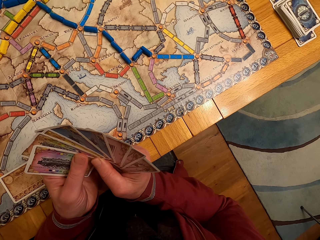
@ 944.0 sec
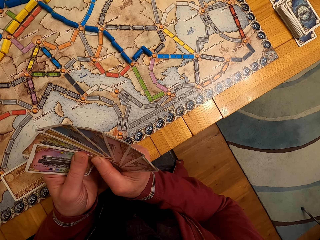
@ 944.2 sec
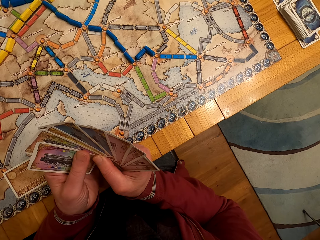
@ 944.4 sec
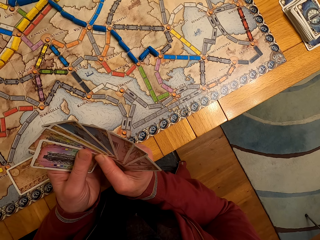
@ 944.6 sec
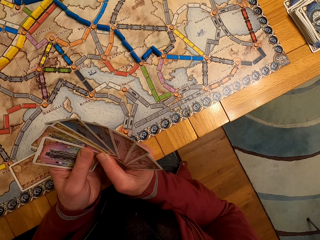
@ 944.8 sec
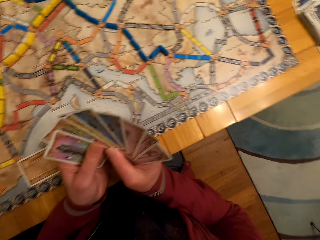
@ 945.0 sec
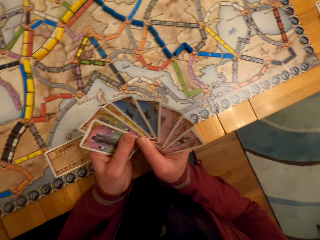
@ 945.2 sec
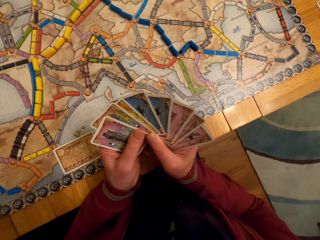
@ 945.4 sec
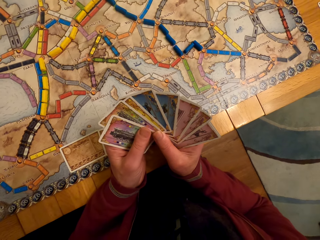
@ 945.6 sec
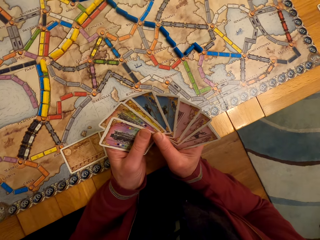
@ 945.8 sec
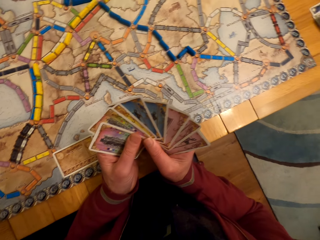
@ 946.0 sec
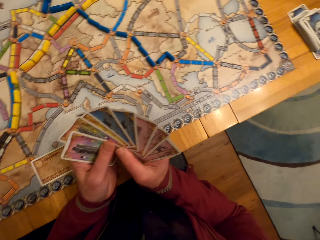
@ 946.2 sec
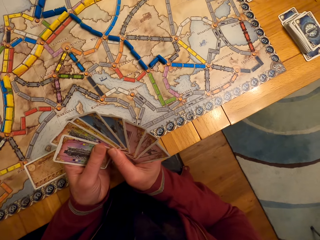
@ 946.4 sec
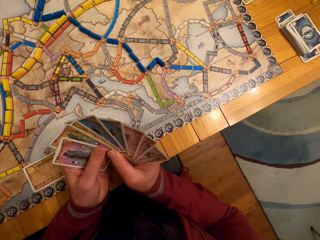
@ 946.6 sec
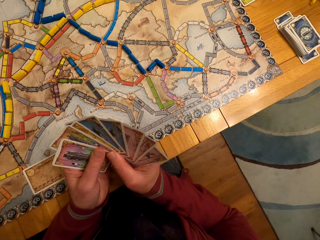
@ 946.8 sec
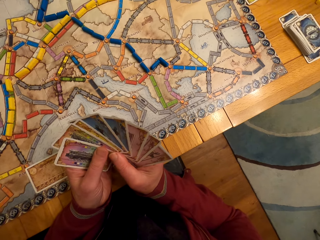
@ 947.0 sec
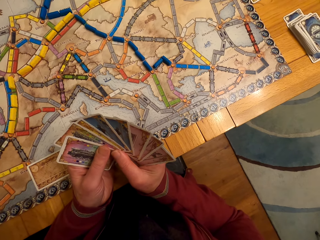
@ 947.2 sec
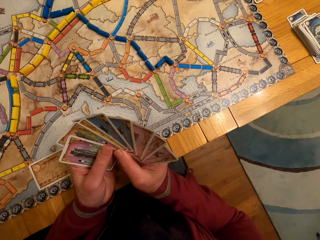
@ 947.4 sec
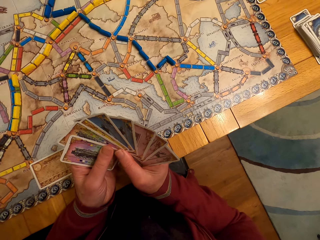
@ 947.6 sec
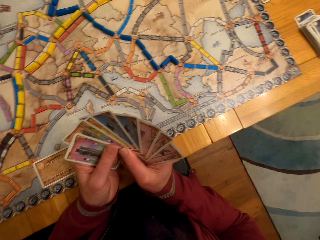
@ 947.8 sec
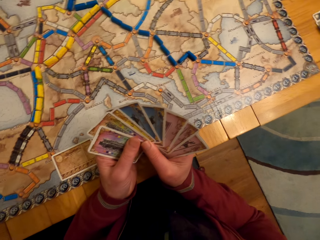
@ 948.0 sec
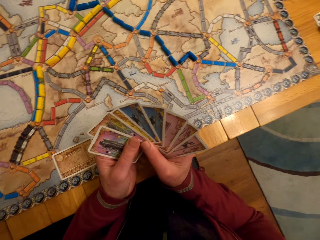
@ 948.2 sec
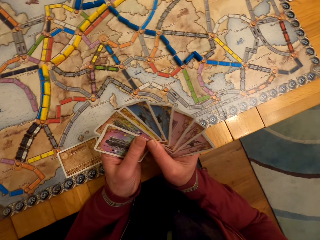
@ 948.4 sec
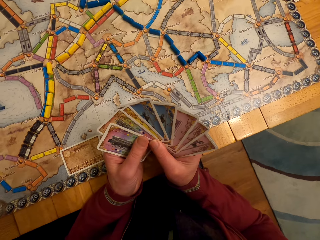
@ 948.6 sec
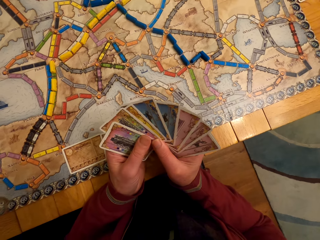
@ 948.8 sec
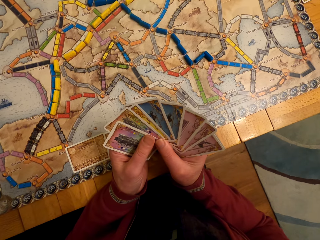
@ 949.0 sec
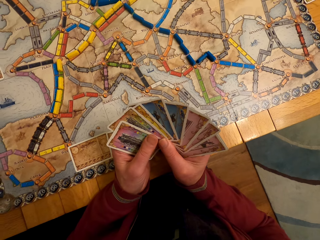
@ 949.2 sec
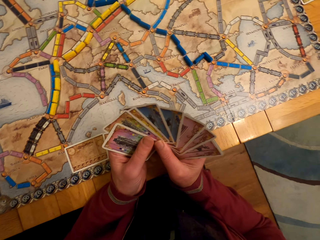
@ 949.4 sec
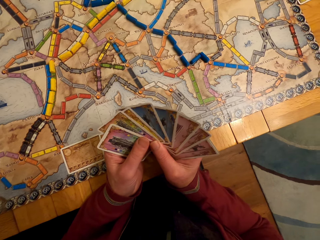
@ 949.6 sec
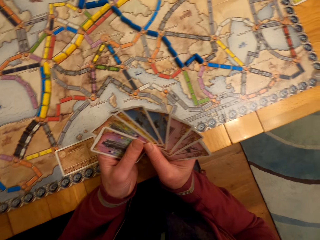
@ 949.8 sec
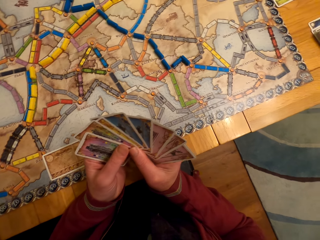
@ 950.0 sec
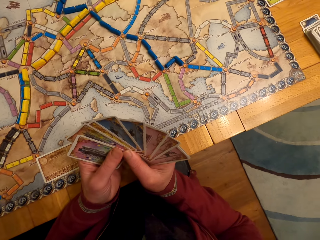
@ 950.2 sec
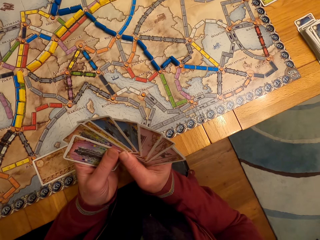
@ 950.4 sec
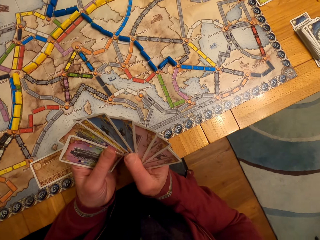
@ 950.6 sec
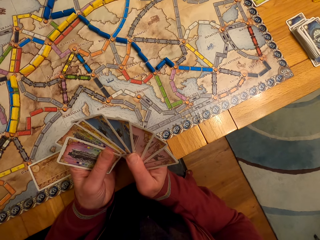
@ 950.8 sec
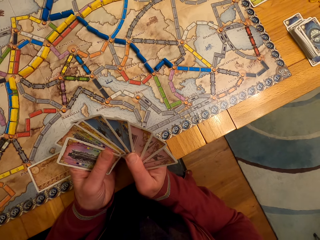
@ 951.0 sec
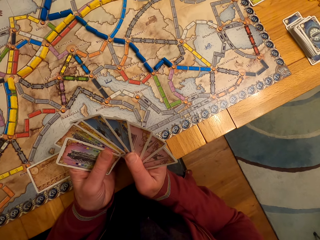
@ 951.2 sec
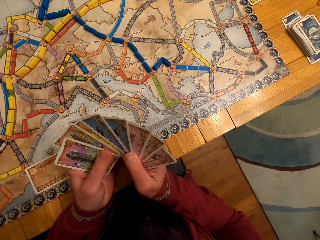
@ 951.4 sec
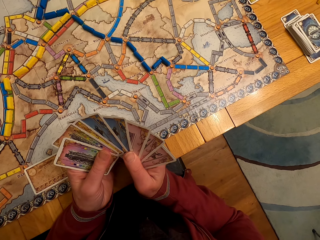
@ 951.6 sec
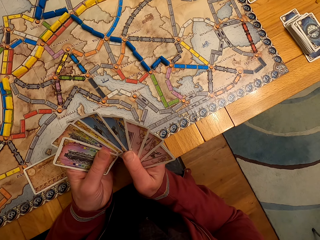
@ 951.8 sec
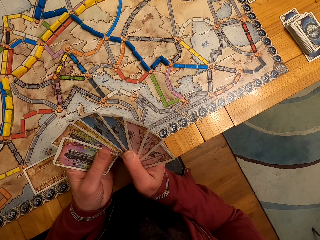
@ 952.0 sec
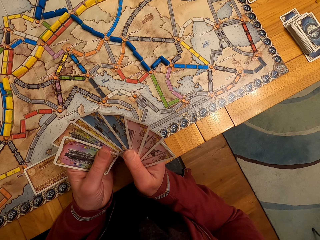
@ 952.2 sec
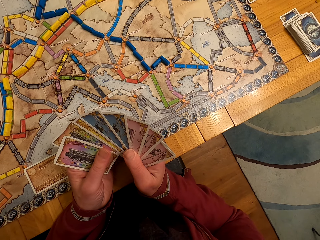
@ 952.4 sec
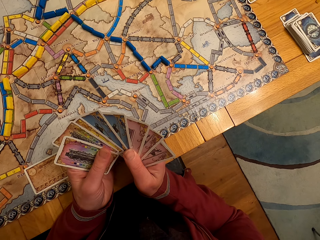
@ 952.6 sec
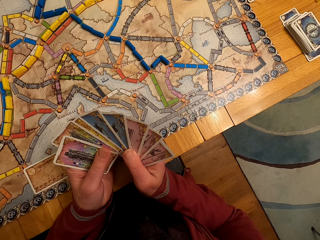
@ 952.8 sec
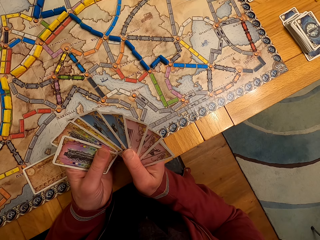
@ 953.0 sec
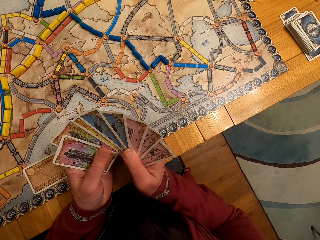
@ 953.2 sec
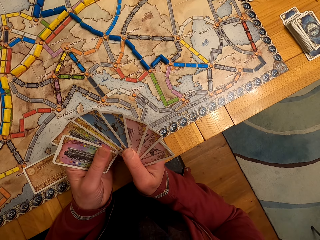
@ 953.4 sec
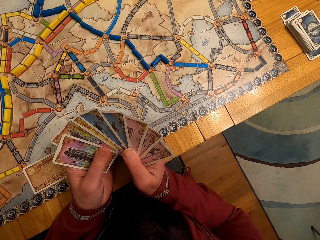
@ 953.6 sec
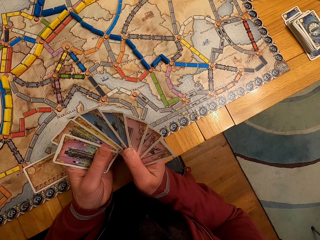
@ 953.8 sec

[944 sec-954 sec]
The camera wearer stares at the board game cards on his hands.

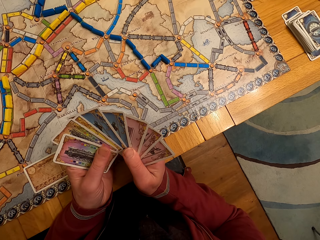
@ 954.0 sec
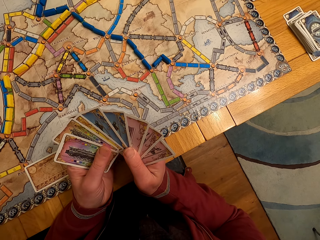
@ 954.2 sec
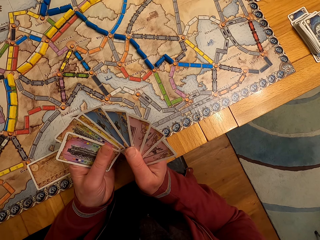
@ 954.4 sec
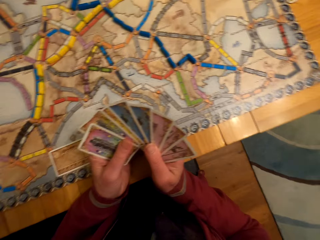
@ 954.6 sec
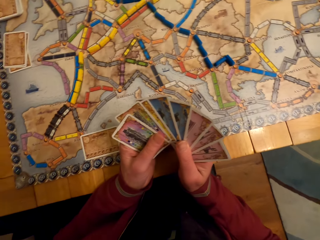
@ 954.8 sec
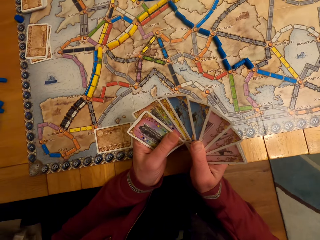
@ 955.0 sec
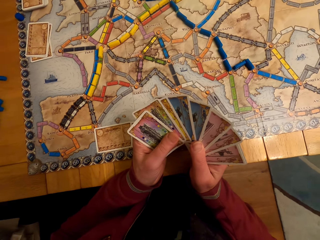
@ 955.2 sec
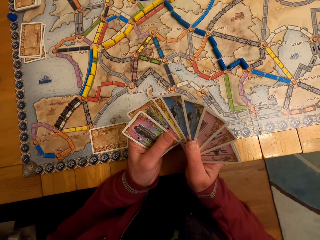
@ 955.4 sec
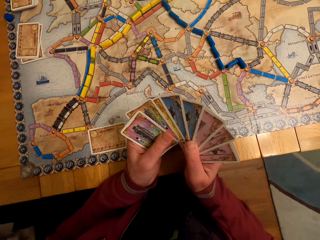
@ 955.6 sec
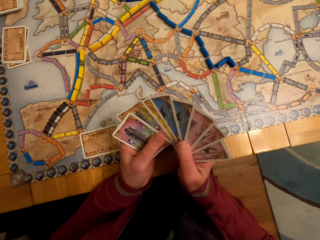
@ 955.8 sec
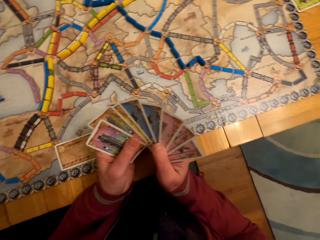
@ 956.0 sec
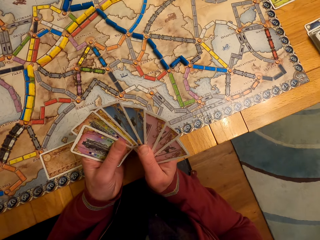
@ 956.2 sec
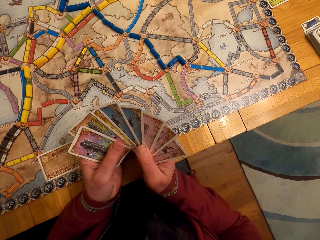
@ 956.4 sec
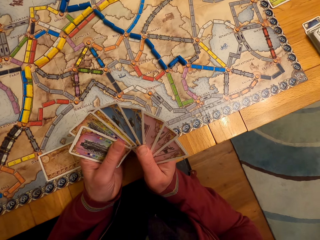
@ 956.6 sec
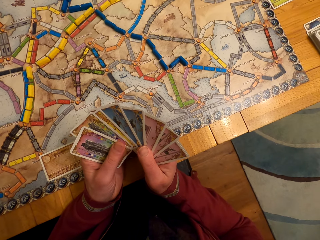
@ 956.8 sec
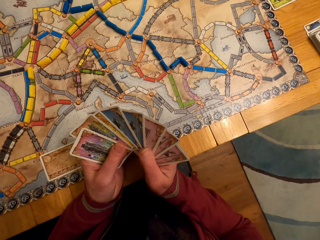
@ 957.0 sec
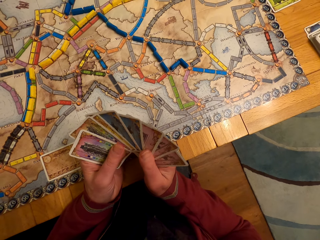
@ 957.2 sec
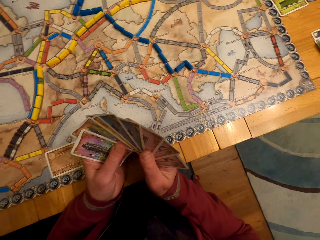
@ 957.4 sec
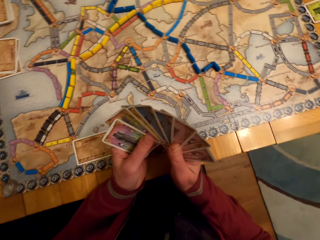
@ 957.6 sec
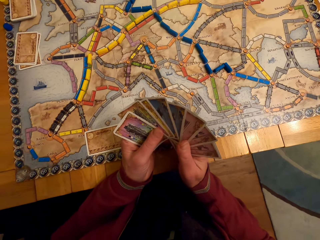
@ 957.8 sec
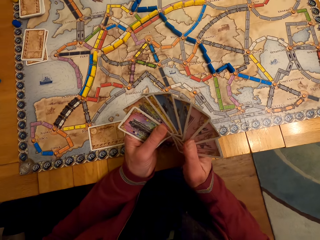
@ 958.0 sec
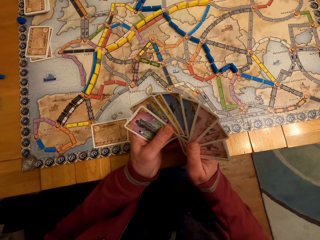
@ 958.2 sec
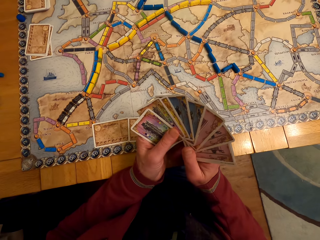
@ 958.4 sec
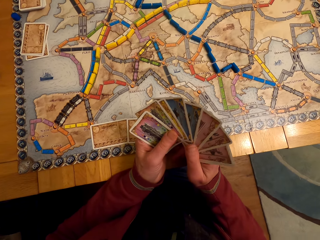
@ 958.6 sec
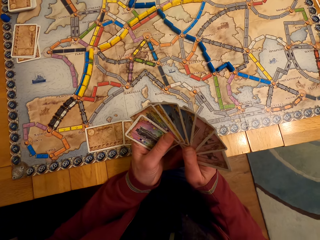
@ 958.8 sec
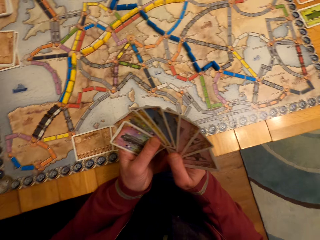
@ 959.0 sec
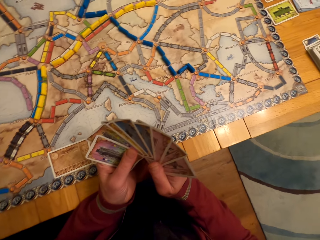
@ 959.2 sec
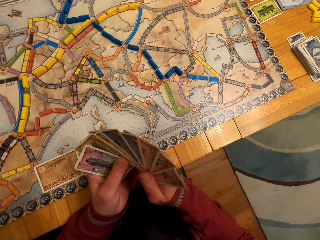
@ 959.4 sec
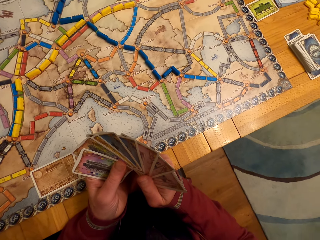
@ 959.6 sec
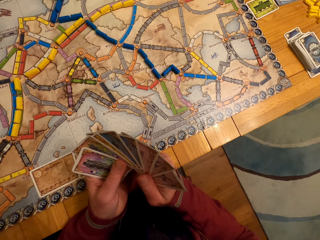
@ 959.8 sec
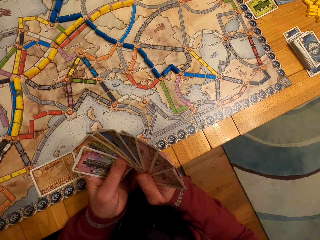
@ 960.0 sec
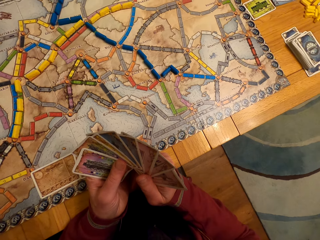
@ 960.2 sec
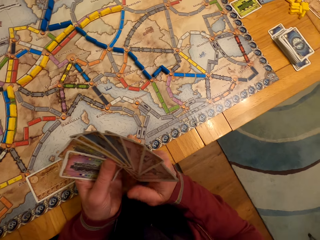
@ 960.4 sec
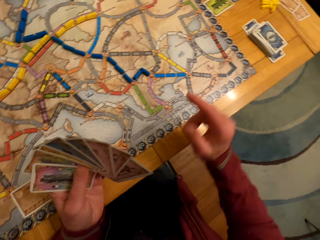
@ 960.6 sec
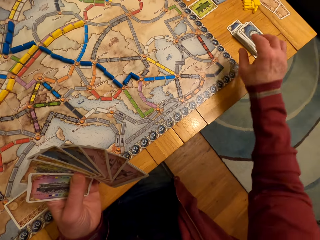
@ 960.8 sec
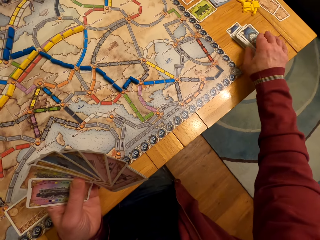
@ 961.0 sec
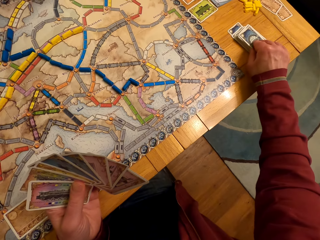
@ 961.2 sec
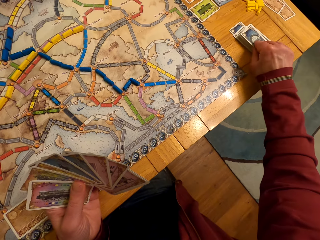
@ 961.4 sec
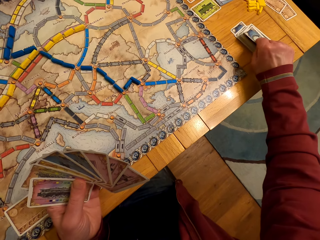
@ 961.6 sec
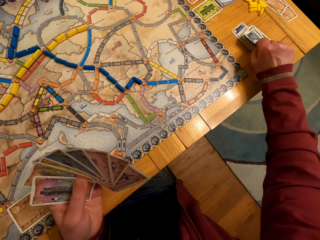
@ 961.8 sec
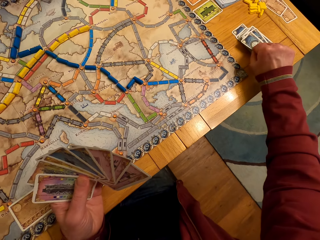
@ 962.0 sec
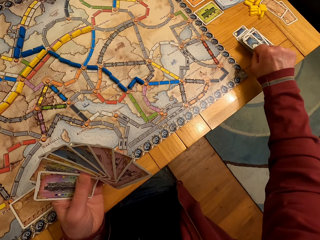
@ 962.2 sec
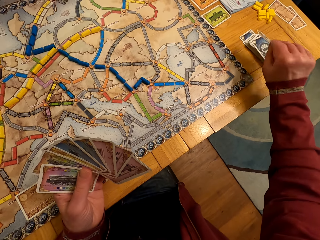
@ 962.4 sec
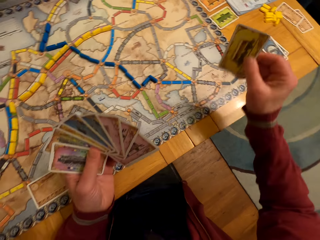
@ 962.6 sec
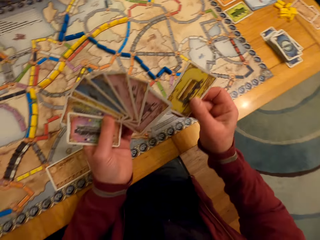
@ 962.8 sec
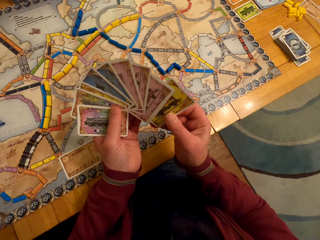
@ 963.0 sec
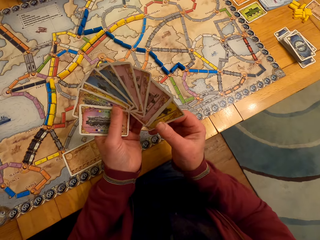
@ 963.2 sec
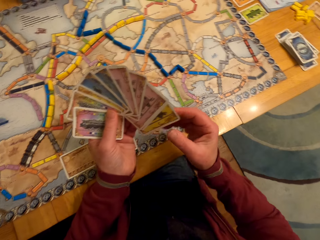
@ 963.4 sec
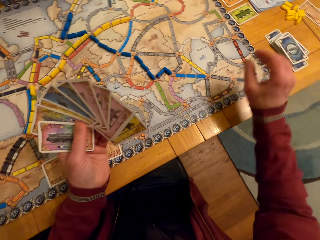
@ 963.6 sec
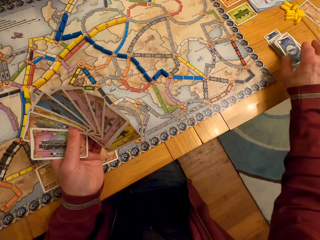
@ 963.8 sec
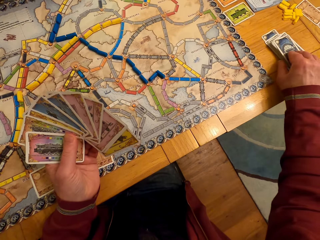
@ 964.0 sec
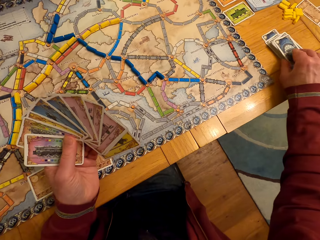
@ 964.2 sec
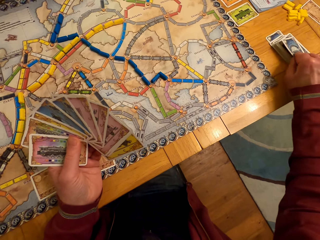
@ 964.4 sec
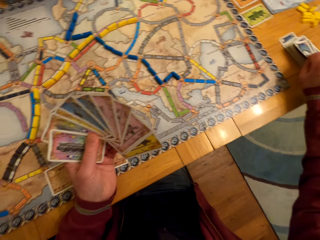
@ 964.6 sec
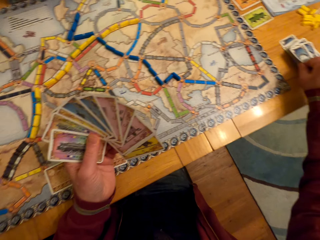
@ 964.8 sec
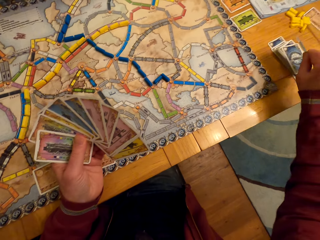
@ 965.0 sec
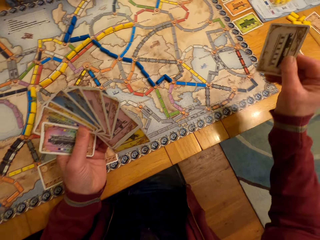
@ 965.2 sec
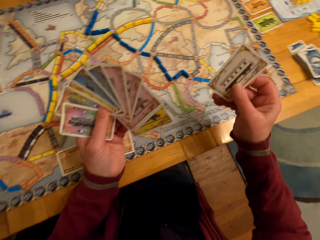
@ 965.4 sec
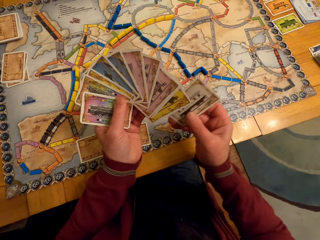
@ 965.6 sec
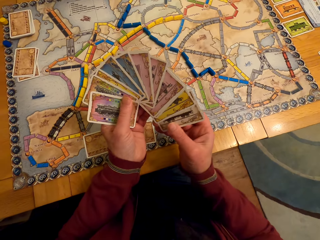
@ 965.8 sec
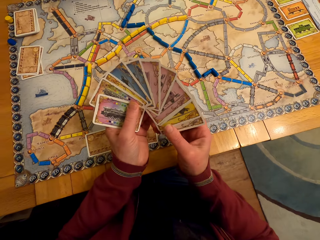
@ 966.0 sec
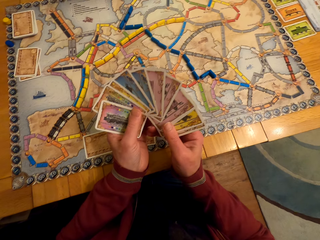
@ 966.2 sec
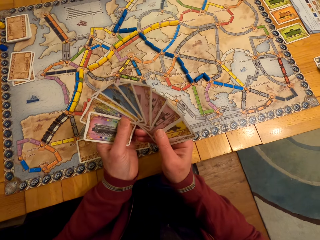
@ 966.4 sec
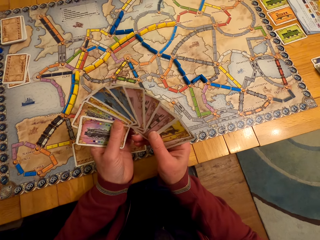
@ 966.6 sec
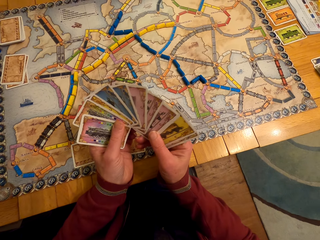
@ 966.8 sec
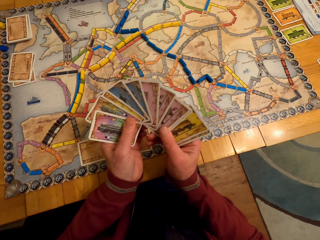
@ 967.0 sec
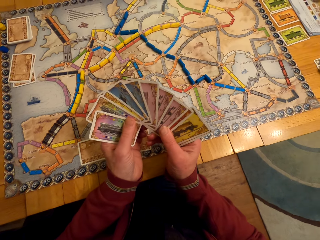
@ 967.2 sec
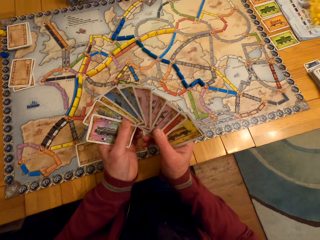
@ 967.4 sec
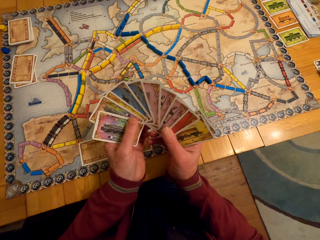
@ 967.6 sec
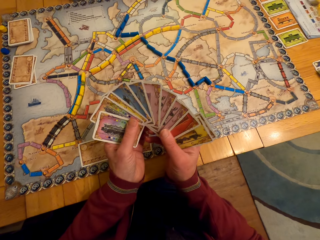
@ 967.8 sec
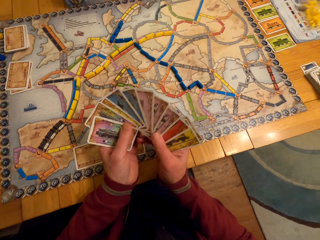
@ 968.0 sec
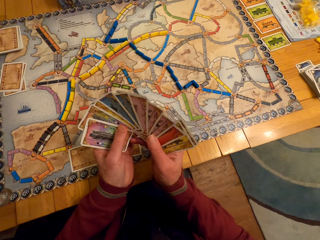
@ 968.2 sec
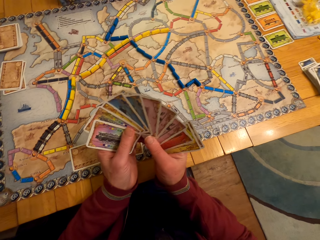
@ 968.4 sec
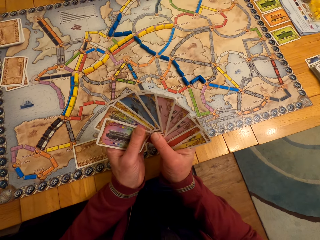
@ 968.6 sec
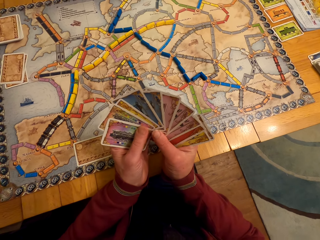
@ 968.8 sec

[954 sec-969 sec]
A lady looks around. A man looks at the cards. The man picks the card. The camera wearer picks the board game card with his right hand. The man passes the card to the left hand. The man picks the card. The camera wearer picks the board game card with his right hand. The man passes the card to the left hand. The man looks at the cards.
